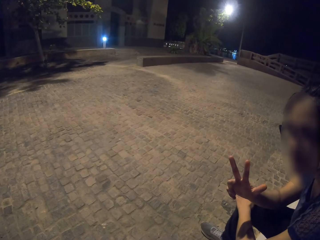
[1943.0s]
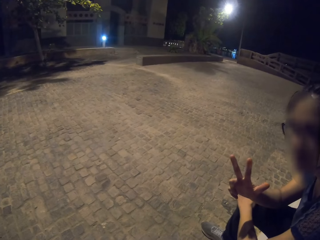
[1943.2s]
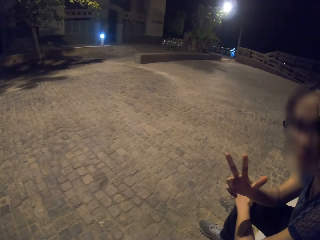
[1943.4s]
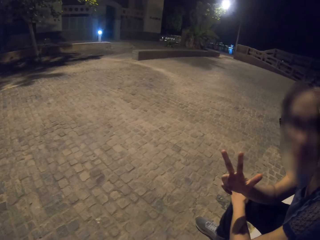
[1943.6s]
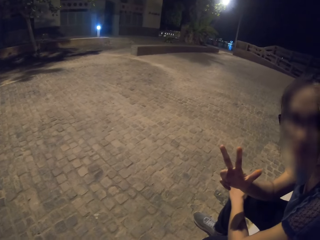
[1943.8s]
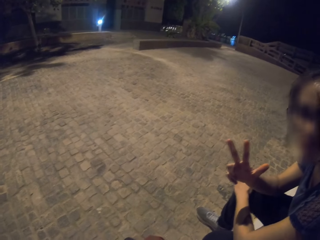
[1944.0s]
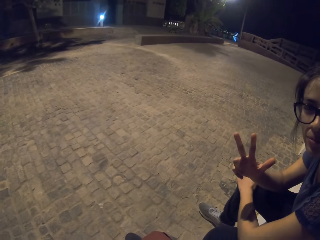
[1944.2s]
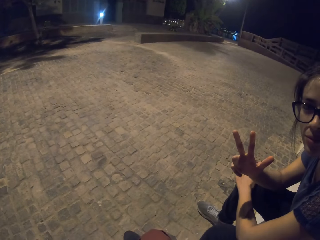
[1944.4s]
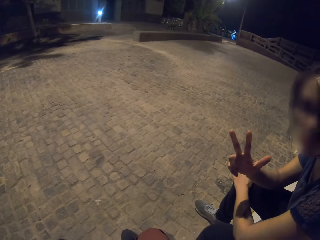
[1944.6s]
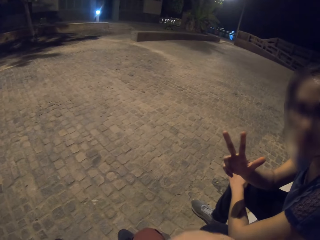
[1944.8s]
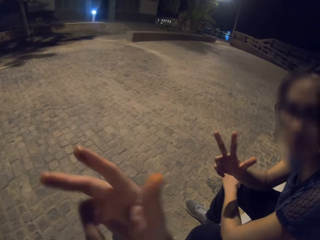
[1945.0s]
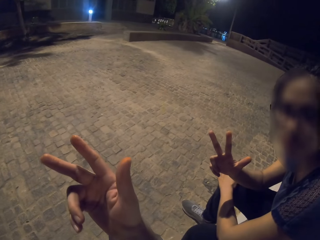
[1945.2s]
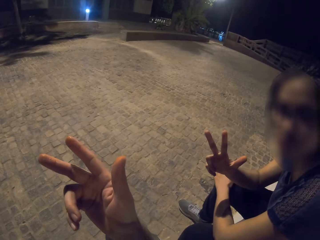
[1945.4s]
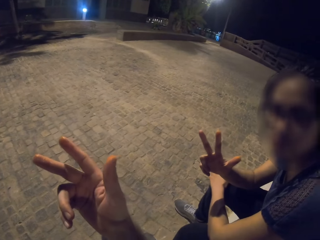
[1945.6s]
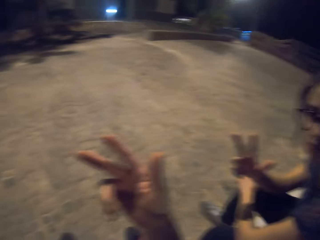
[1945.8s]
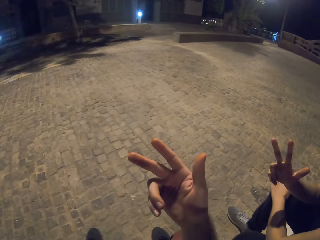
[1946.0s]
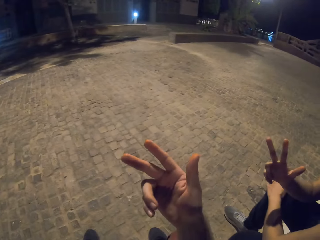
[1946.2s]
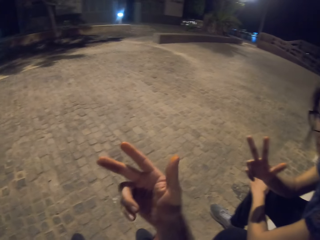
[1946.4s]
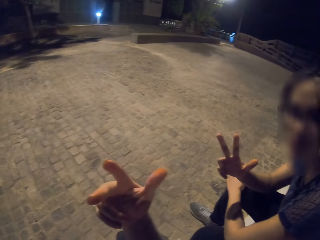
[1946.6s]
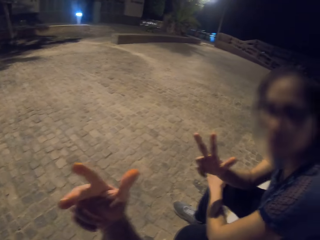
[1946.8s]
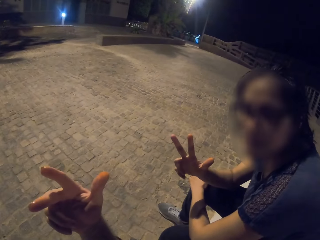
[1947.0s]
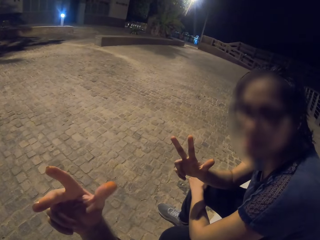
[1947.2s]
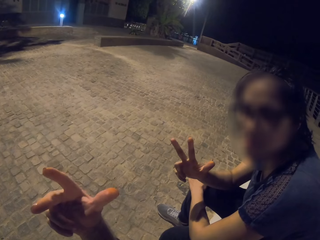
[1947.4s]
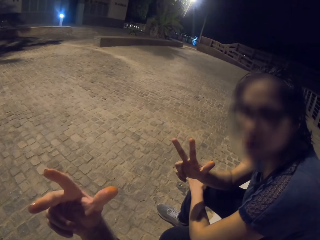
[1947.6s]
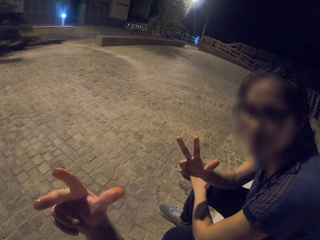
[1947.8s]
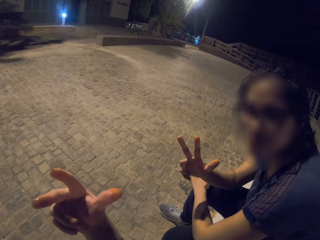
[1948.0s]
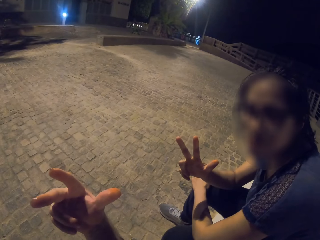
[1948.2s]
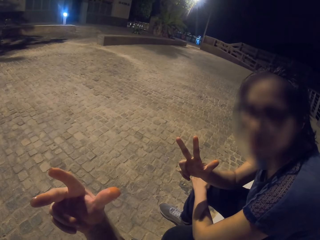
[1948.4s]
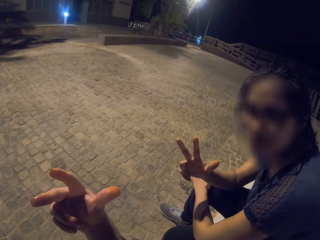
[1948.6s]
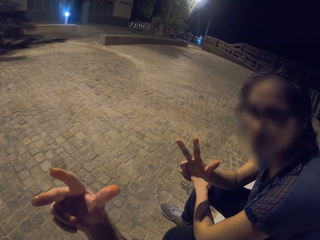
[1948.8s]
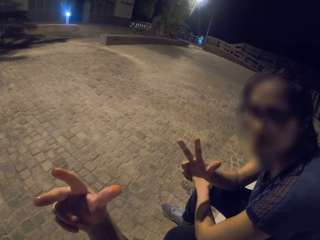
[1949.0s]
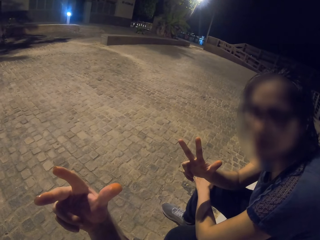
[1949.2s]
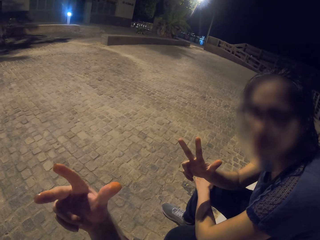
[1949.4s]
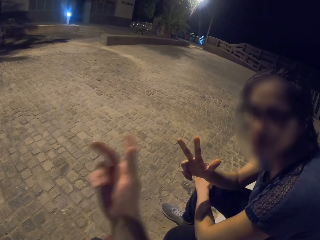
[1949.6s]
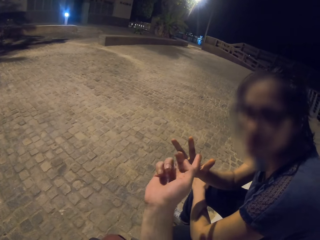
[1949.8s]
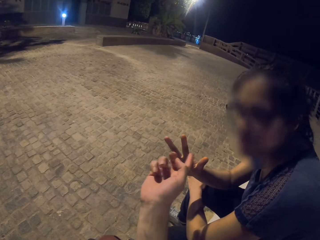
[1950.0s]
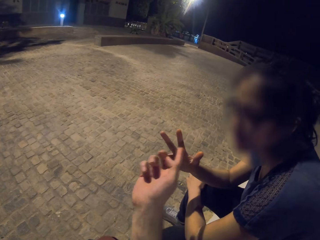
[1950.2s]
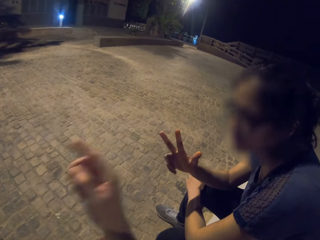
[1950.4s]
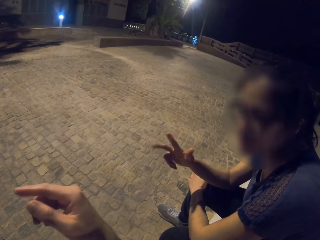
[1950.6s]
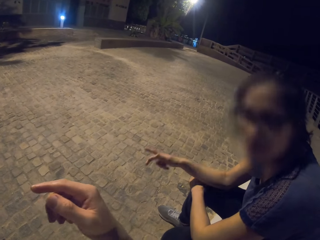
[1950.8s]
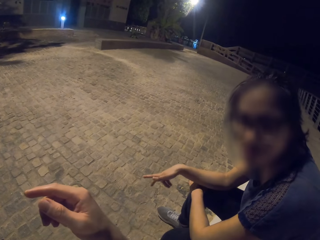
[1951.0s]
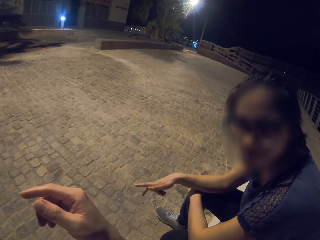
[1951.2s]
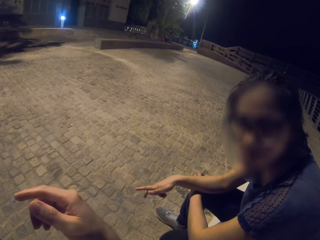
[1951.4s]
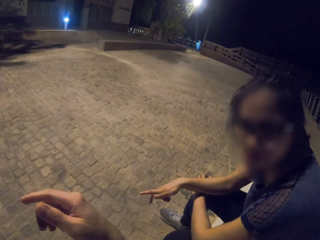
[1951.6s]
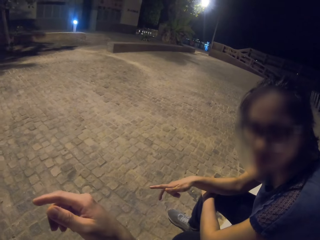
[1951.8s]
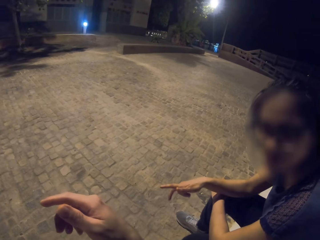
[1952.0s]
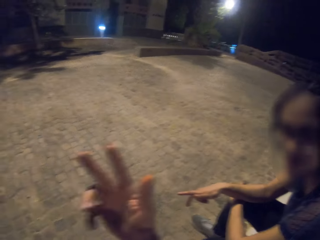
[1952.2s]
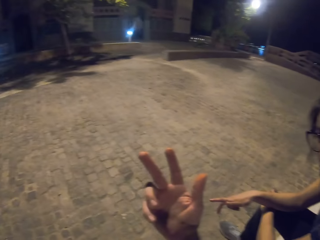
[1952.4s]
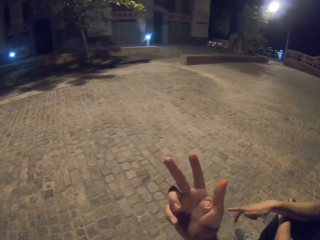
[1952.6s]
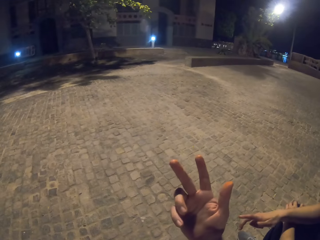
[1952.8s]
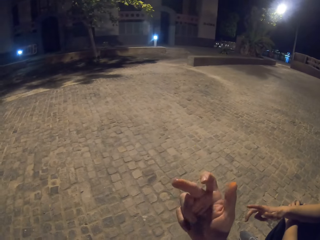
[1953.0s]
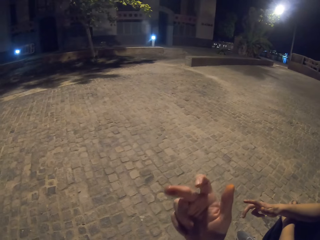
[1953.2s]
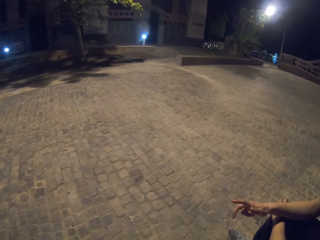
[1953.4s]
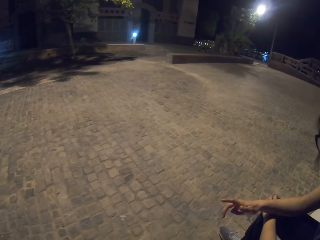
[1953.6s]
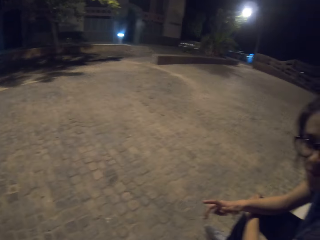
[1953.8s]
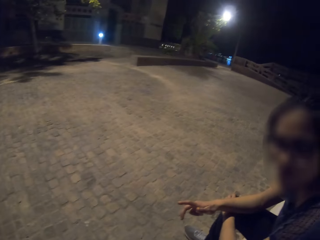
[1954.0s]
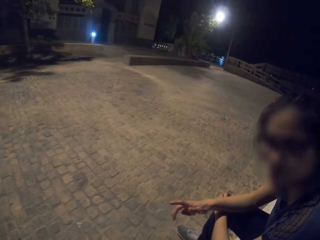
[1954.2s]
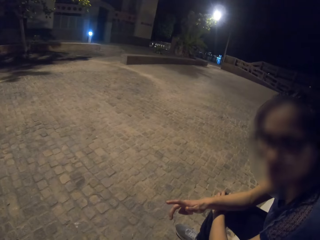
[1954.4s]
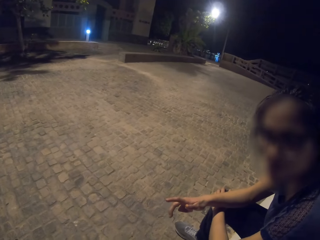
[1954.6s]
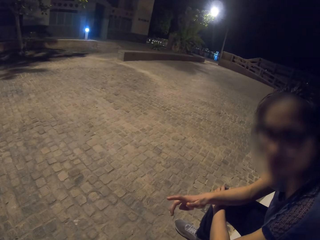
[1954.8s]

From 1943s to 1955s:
A person shows some hand signs. The camera wearer points at the person's hand. The person points fingers down.

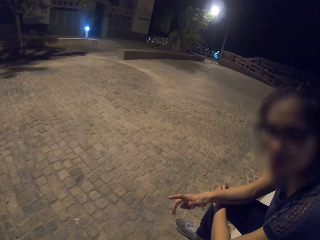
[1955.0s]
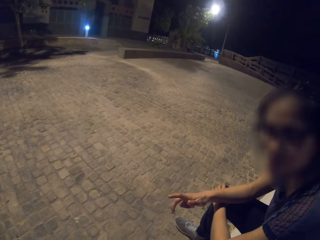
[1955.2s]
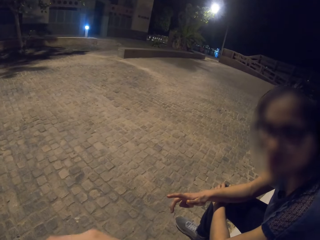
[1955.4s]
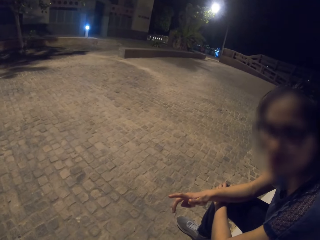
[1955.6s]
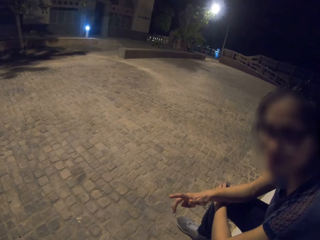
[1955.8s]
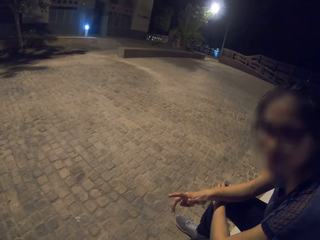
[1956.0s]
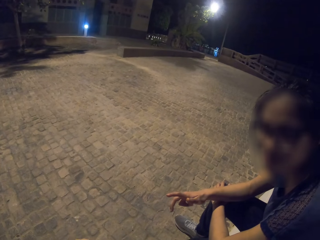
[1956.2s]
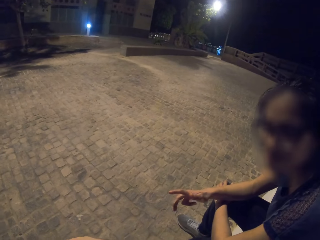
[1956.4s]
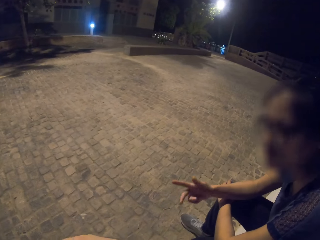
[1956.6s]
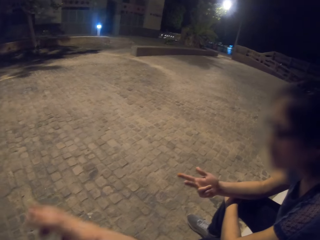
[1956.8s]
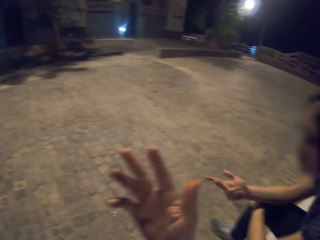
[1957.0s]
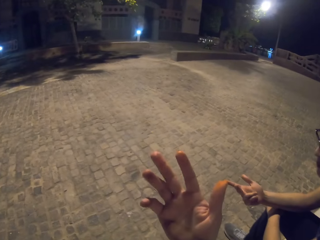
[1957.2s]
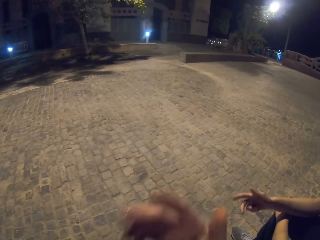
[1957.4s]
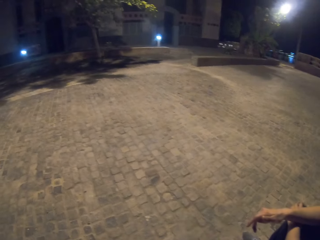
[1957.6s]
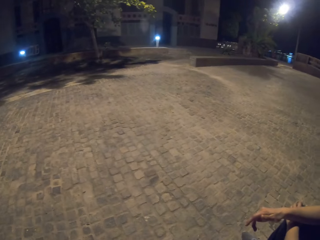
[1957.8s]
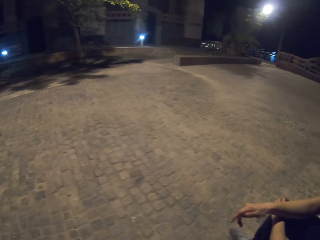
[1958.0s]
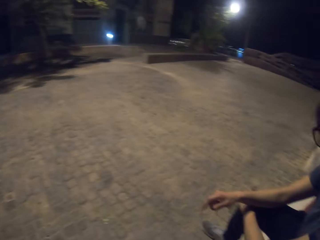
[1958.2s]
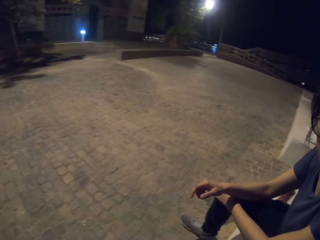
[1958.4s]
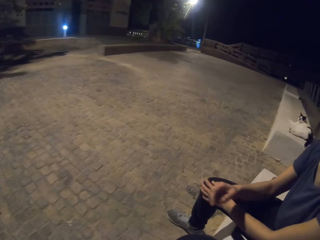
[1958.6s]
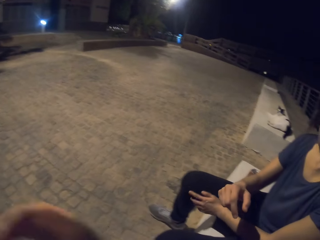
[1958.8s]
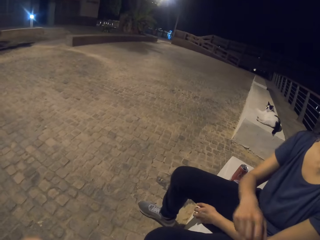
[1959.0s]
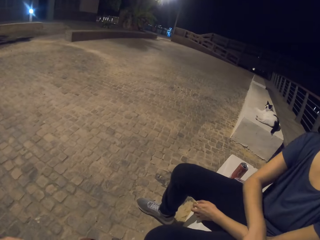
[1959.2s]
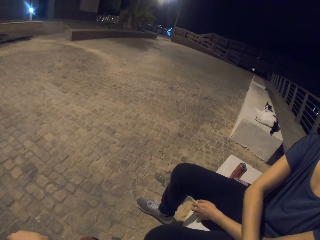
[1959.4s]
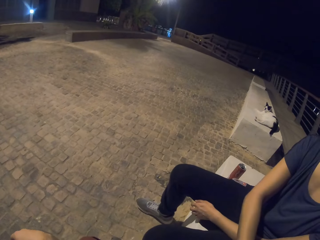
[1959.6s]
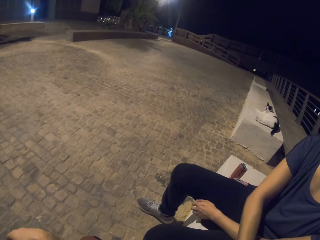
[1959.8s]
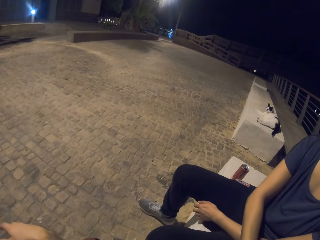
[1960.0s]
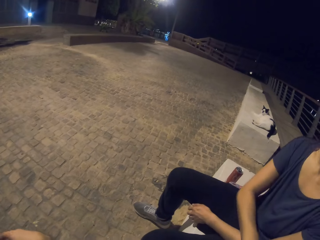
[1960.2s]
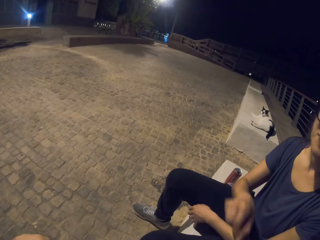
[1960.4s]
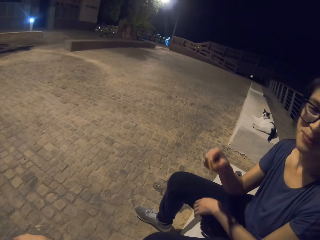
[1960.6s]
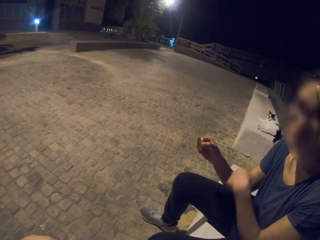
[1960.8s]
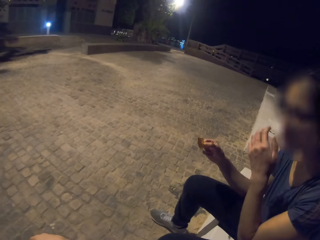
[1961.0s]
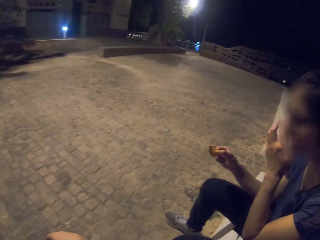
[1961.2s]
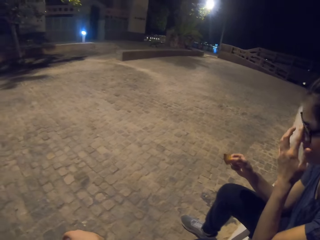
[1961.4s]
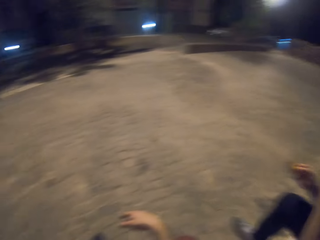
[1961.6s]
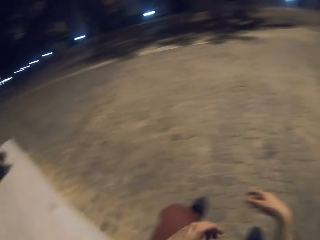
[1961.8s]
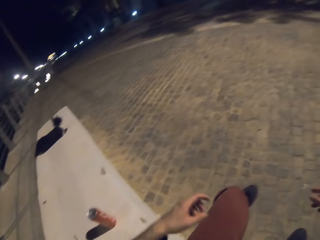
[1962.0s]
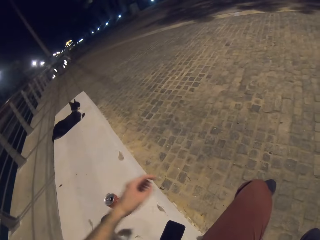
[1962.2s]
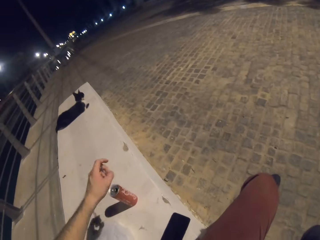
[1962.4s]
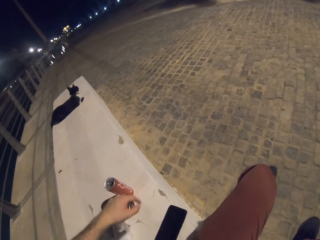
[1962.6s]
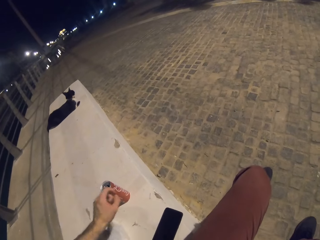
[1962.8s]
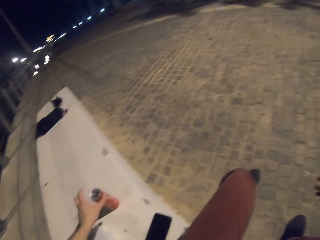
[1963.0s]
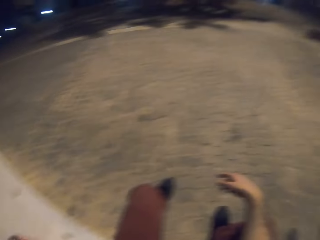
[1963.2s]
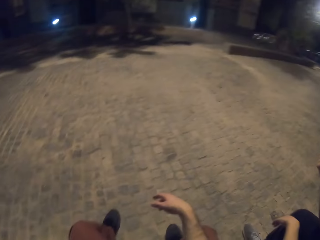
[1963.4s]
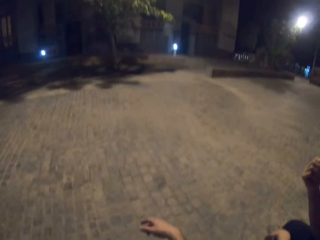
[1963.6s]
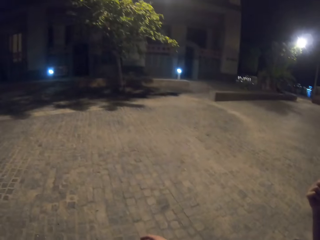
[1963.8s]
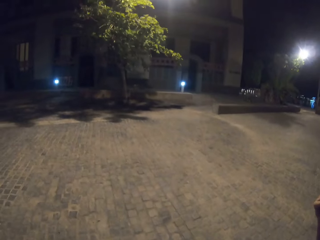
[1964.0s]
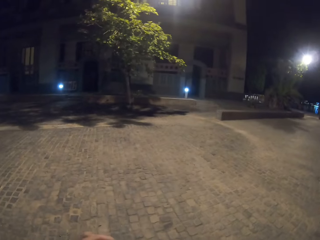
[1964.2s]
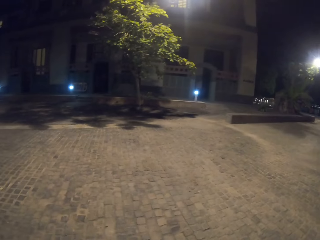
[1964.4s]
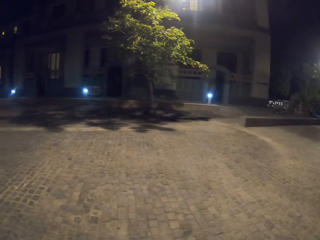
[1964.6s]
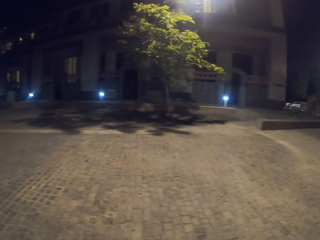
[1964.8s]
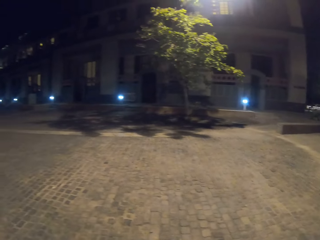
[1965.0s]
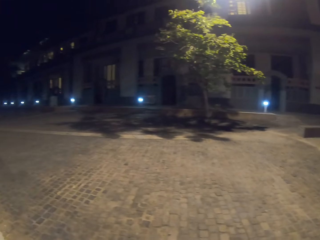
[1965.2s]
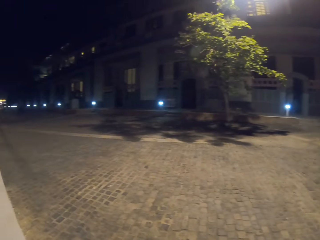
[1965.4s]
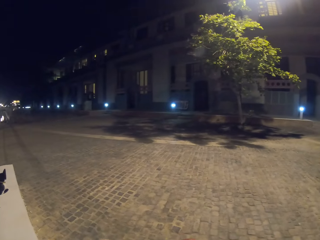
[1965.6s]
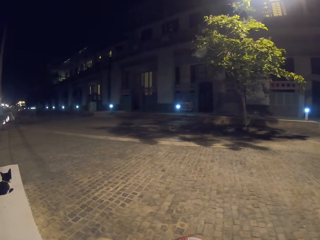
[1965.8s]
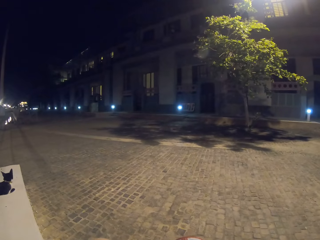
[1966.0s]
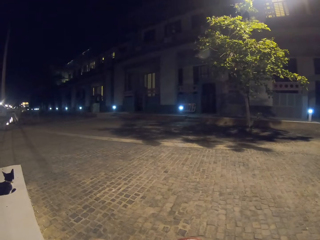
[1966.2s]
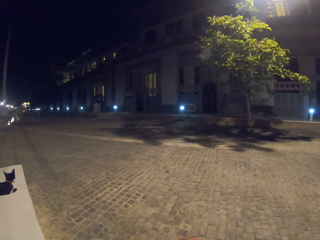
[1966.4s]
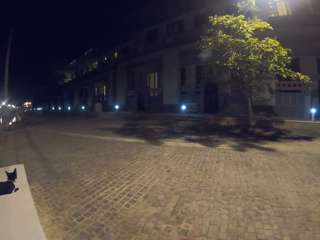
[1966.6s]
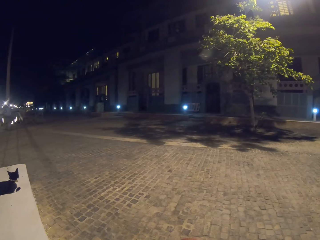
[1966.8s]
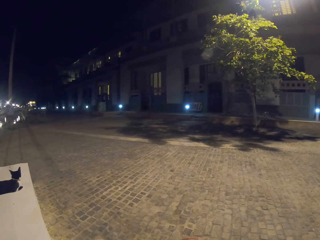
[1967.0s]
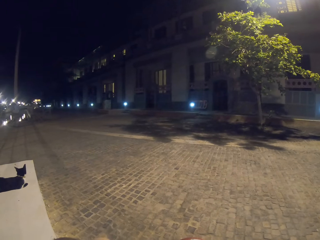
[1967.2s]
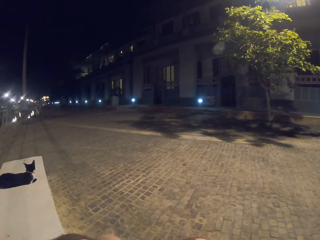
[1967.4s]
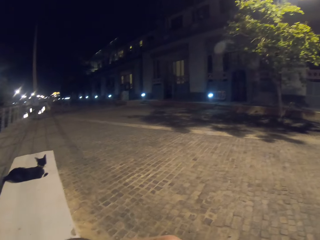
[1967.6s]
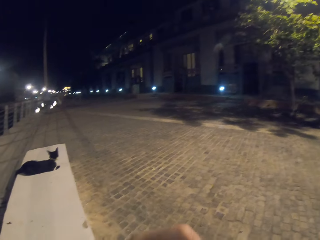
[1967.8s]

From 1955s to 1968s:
A lady picks up a snack. The lady adjusts her eyeglasses. The camera wearer picks up a Coca-Cola can. They drink the soft drink.
